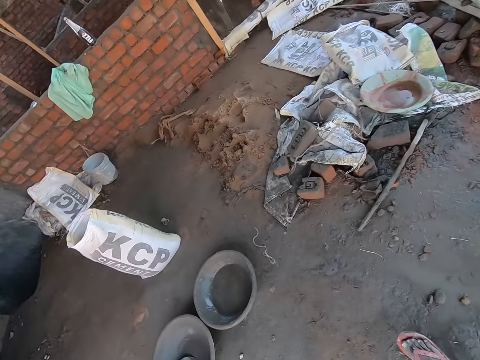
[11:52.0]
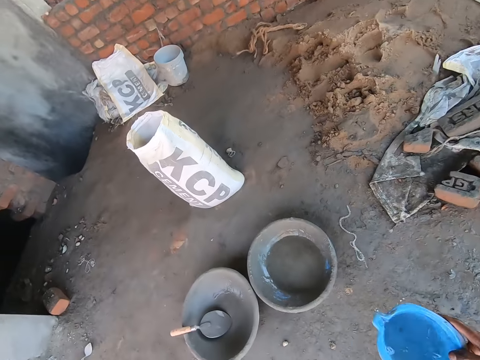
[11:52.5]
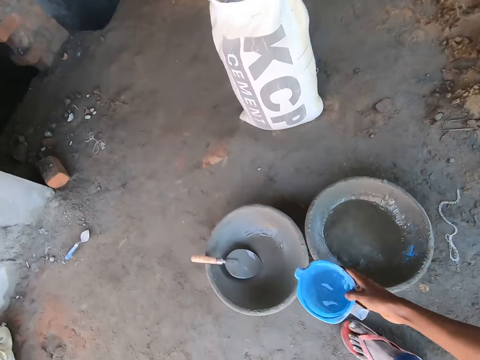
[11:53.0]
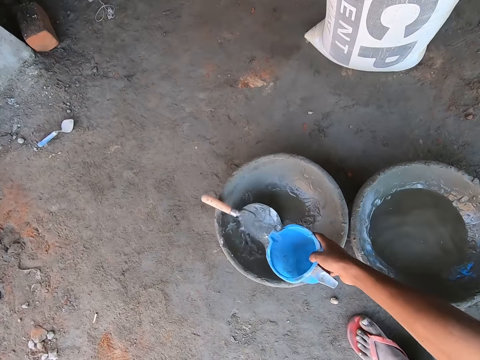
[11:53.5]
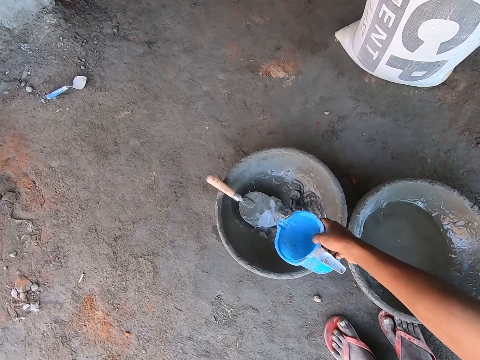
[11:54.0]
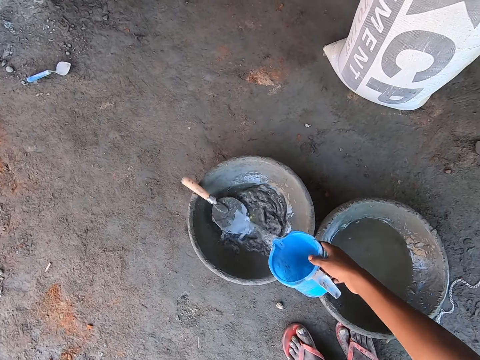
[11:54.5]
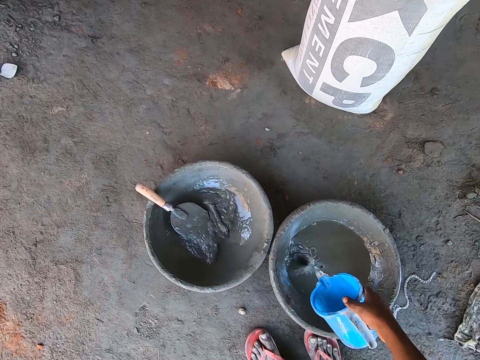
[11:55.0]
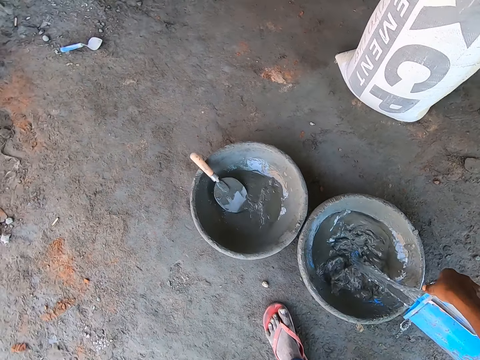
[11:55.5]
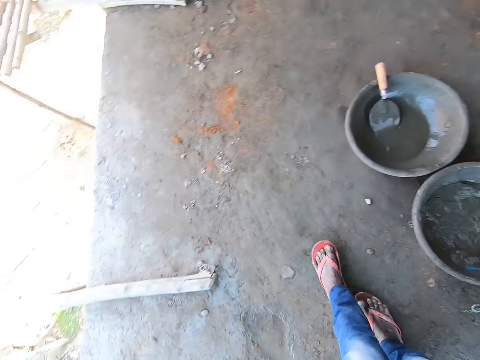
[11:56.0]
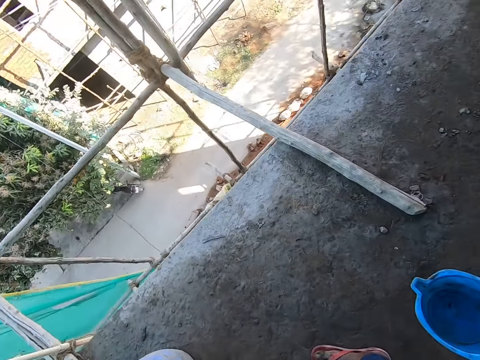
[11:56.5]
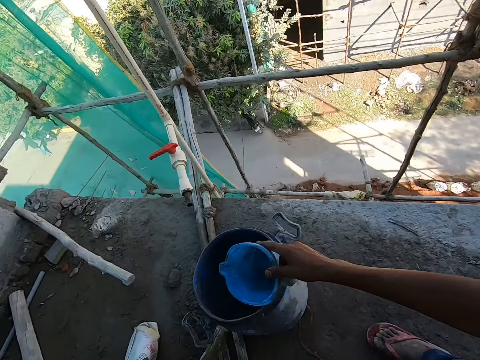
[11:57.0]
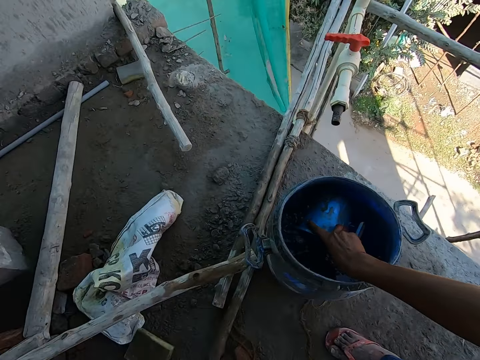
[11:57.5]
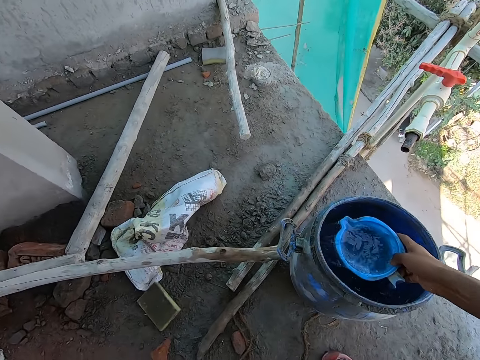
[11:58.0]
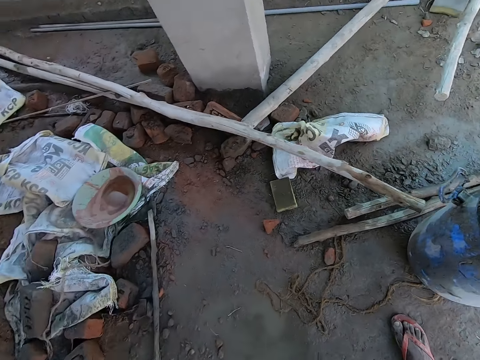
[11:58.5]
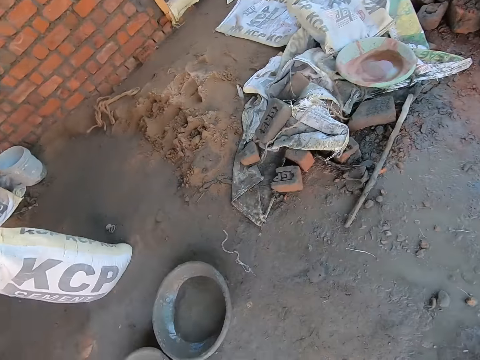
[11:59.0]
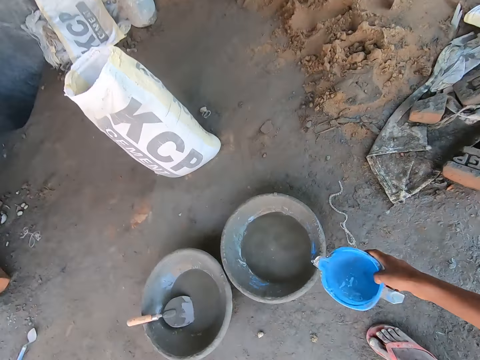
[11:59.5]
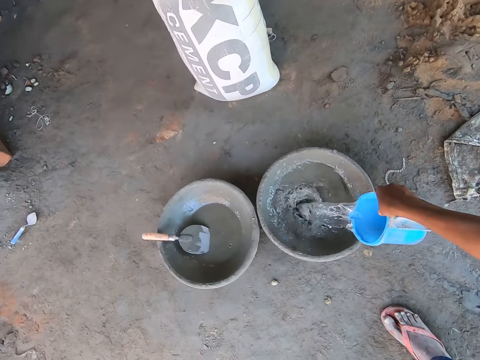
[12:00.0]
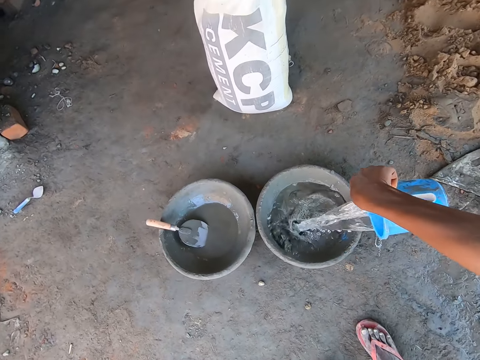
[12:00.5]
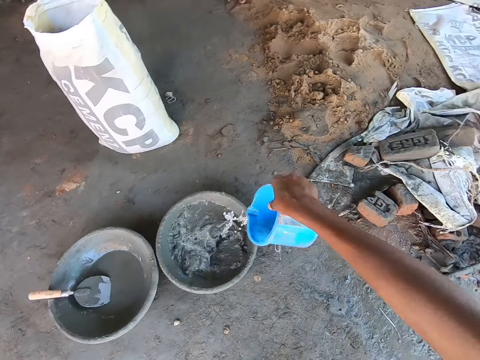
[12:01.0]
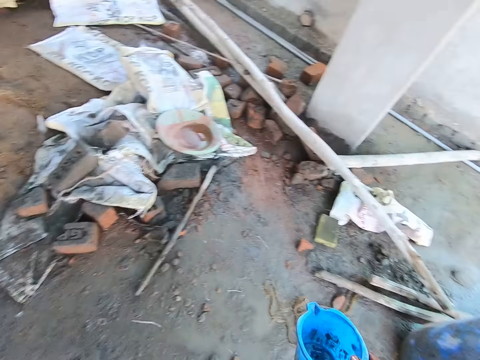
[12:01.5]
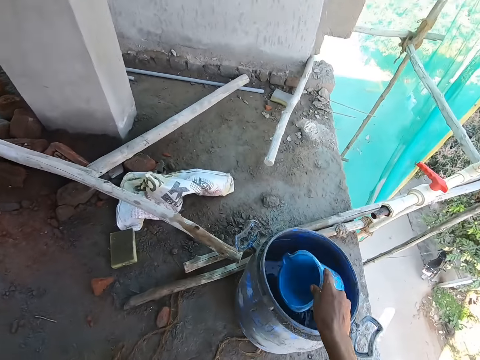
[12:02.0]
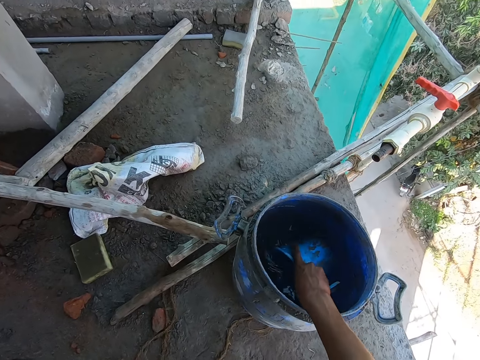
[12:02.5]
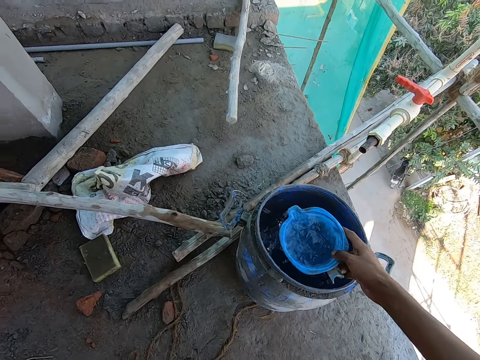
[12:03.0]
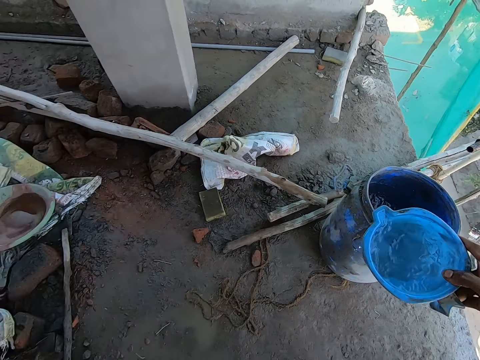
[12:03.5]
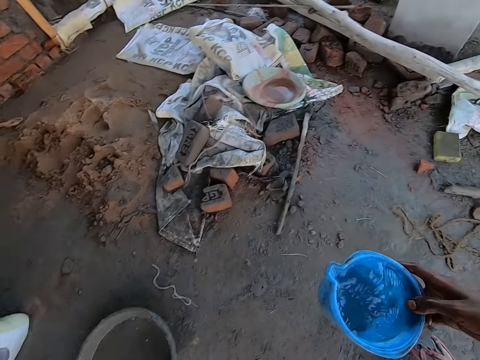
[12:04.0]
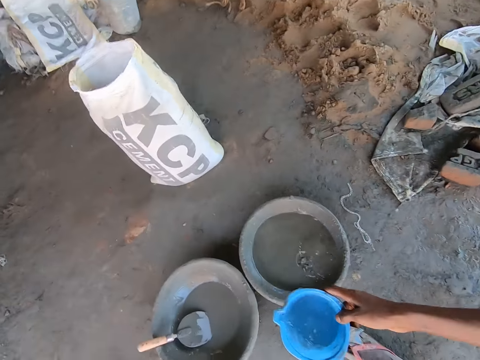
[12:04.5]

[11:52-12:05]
The camera wearer walks around. He pours water in a head pan on the floor with the jug of water in his right hand. He pours water in the head pan on the floor with the jug of water in his right hand again. He moves around. He takes water from the bucket of water with the jug in his right hand. He moves around. He pours water in the head pan on the floor with the jug of water in his right hand. He moves around. He takes water from the bucket of water with the jug in his right hand. He moves around.

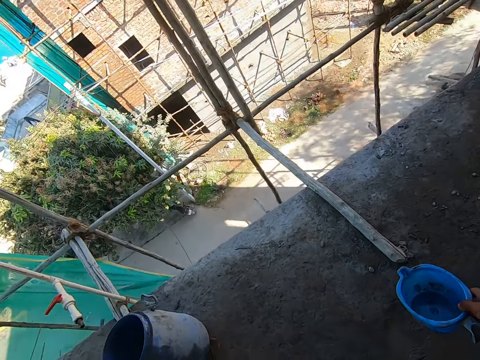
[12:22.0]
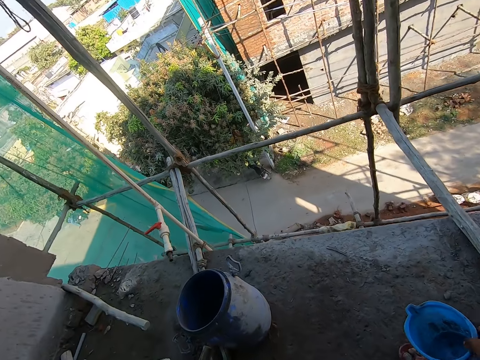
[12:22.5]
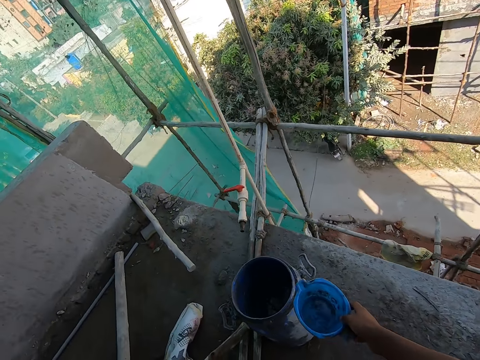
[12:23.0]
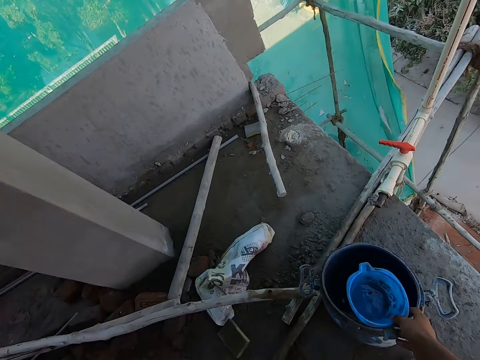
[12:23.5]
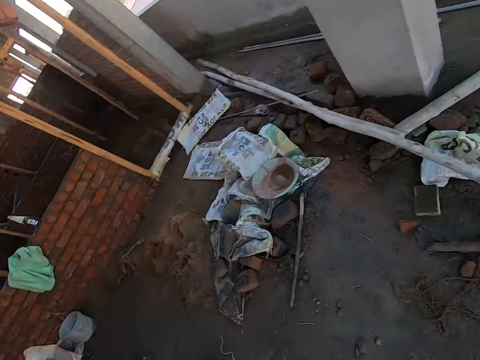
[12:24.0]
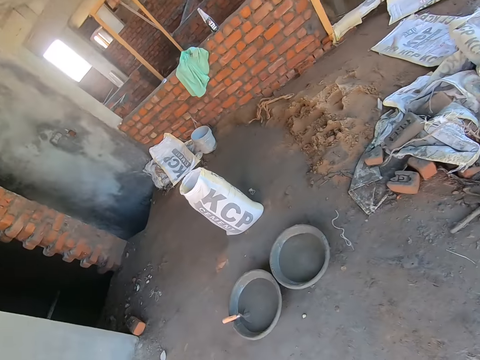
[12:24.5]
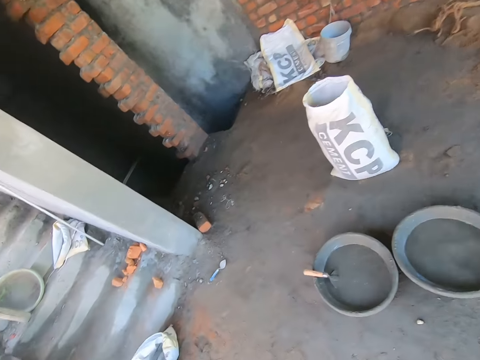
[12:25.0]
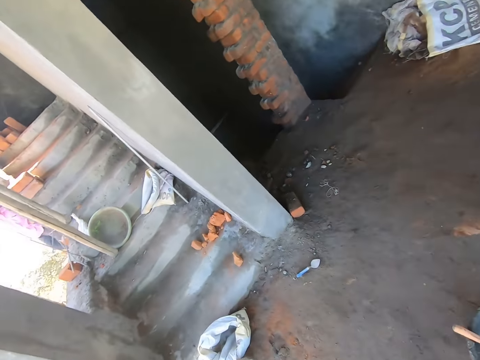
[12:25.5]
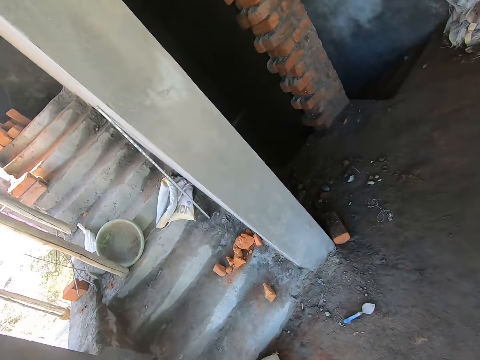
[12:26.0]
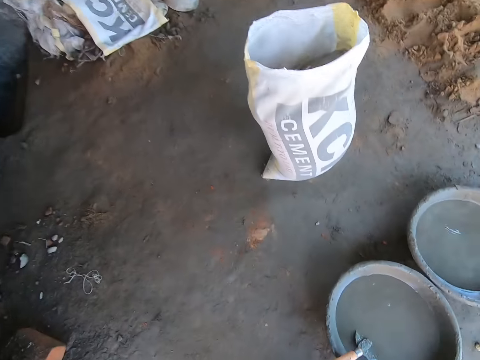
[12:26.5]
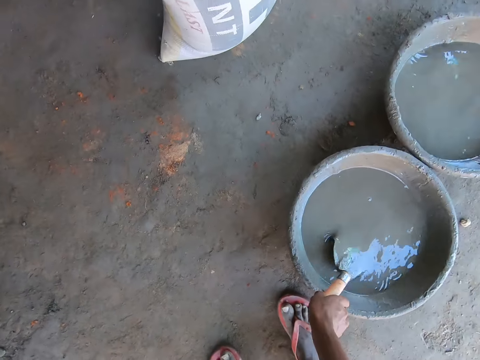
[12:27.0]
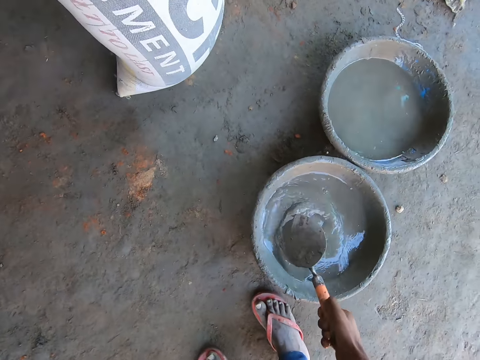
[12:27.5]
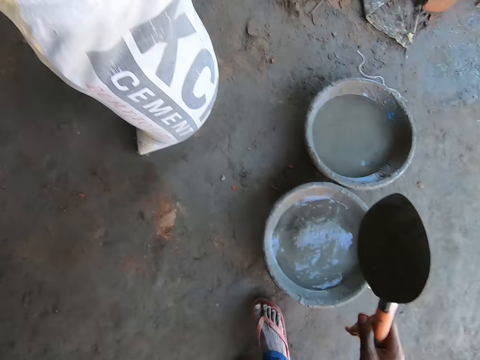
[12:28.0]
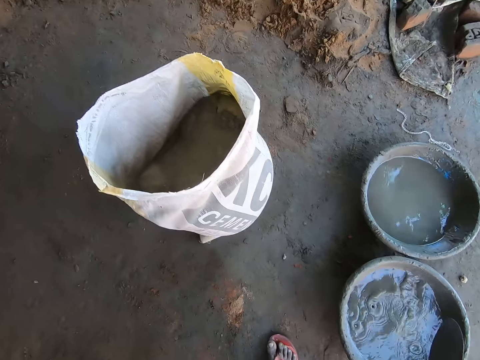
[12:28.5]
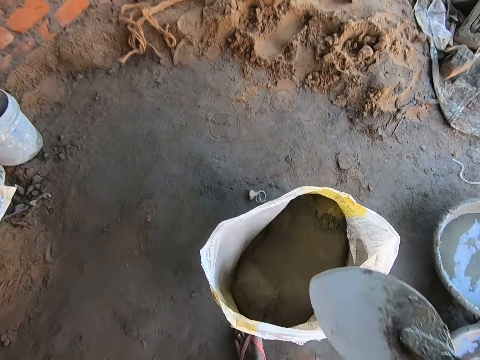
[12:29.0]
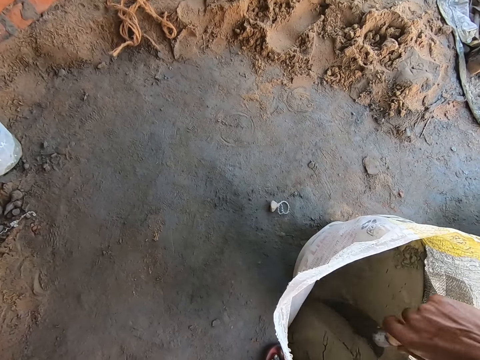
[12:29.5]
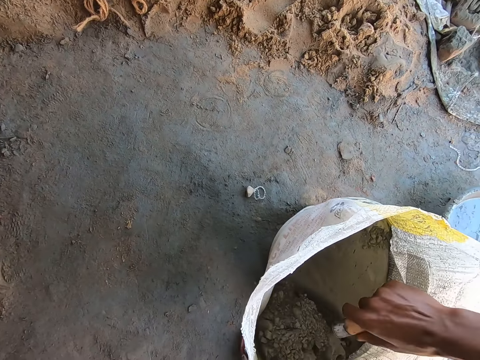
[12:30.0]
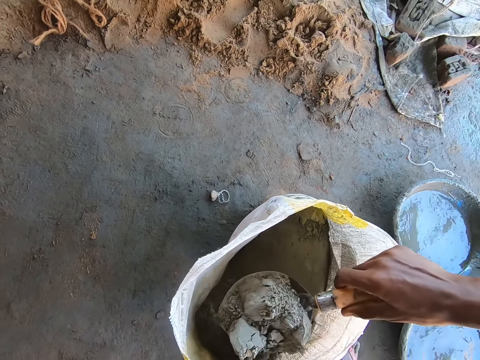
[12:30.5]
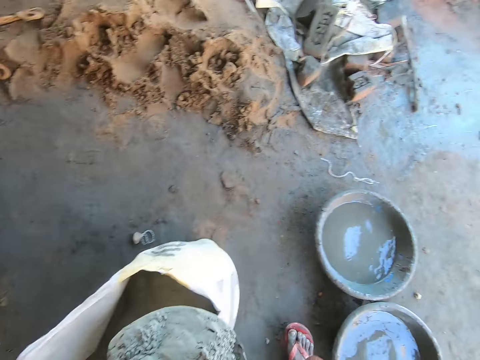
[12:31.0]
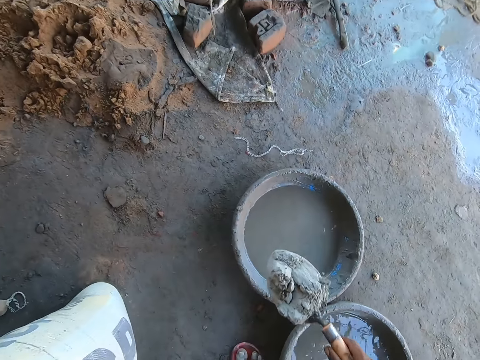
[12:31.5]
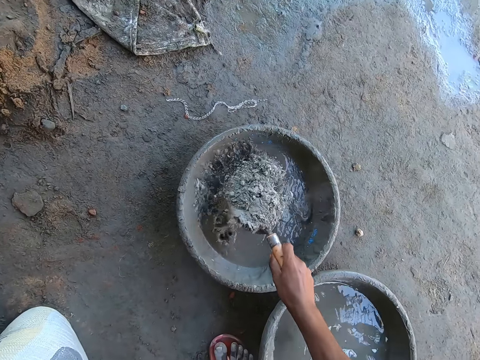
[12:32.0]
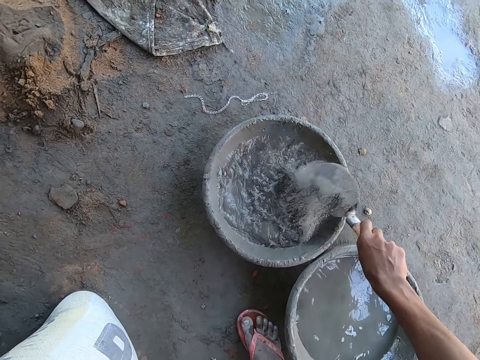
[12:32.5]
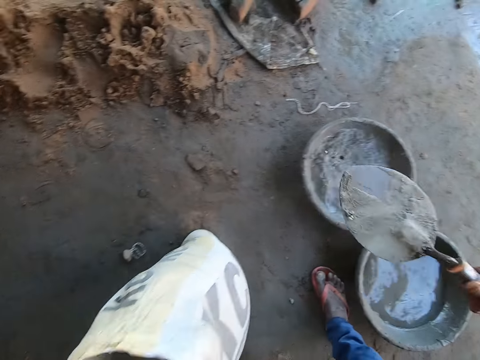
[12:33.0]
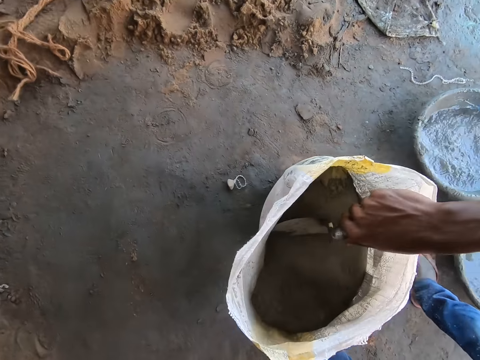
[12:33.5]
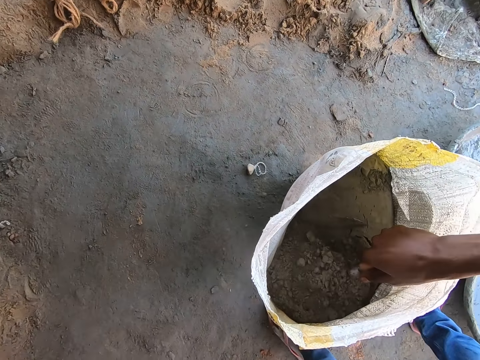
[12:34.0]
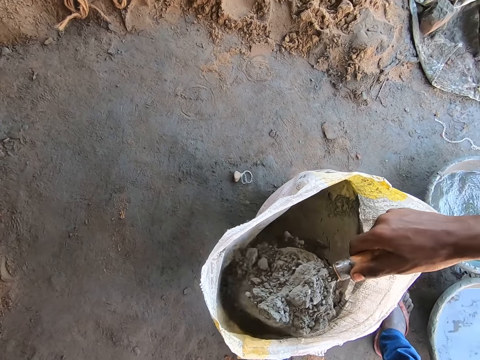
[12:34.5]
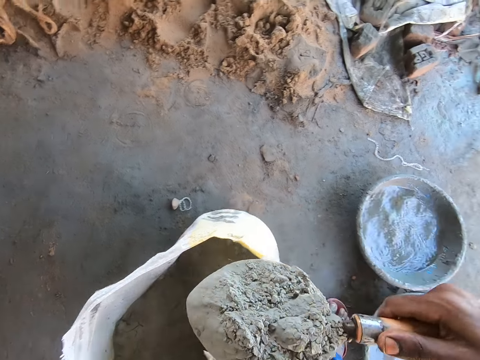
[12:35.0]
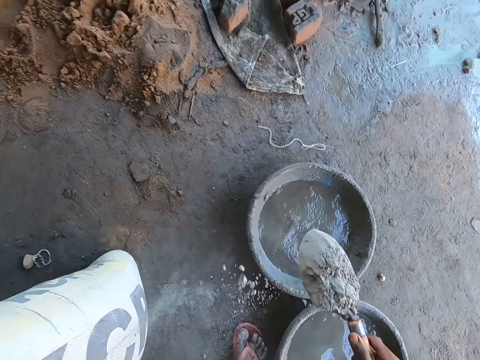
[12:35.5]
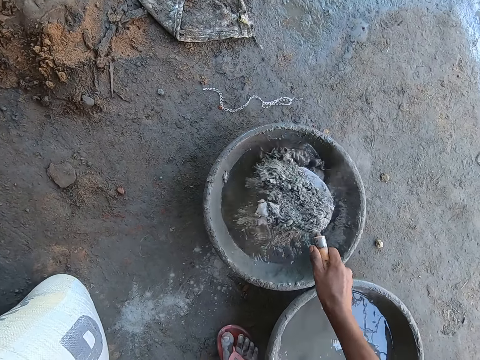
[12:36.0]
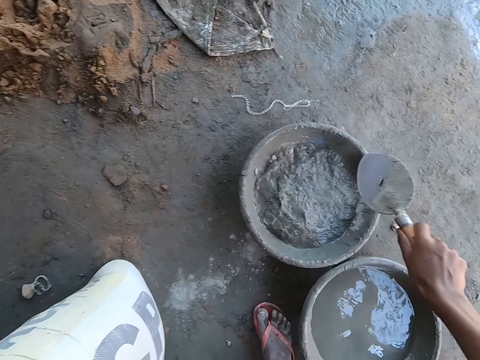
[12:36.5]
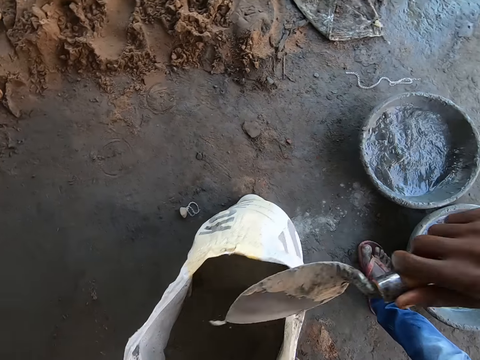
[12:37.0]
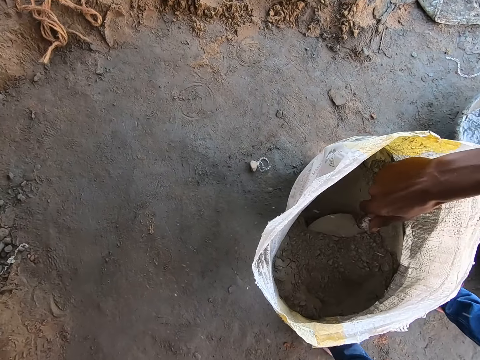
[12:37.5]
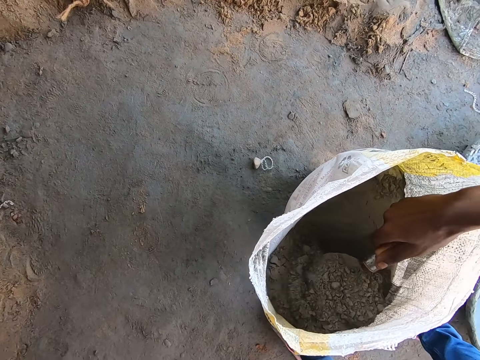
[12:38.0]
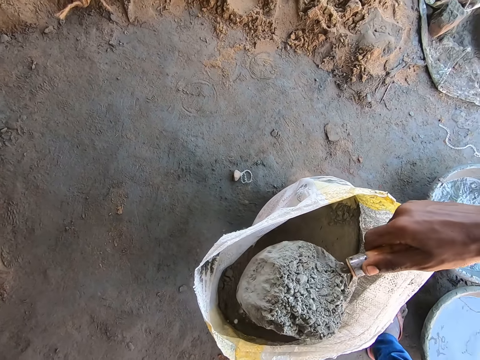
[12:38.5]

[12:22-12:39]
The camera wearer drops the bucket in the jug of water with his right hand. He moves around. He takes a hand trowel from the head pan with his right hand. He shakes the trowel. He takes cement from the sack with the hand trowel in his right hand. He pours the cement in the head pan with the hand trowel in his right hand. He takes cement from the sack with the hand trowel in his right hand. He pours the cement in the head pan with the hand trowel in his right hand. He takes cement from the sack with the hand trowel in his right hand.
